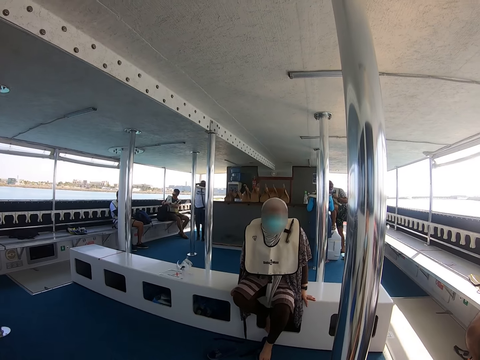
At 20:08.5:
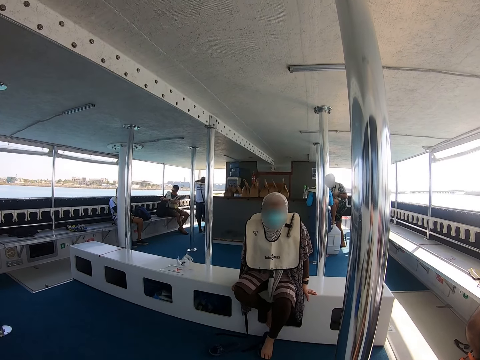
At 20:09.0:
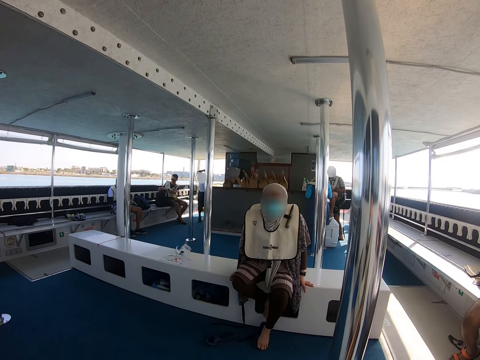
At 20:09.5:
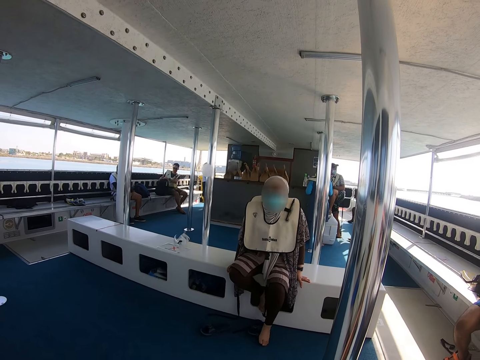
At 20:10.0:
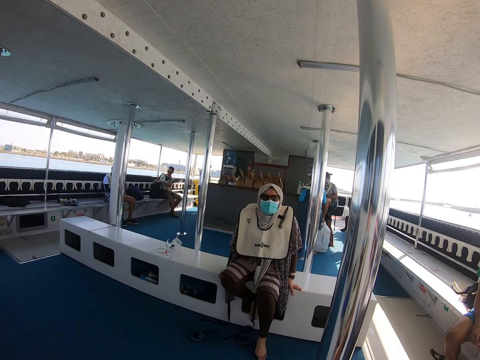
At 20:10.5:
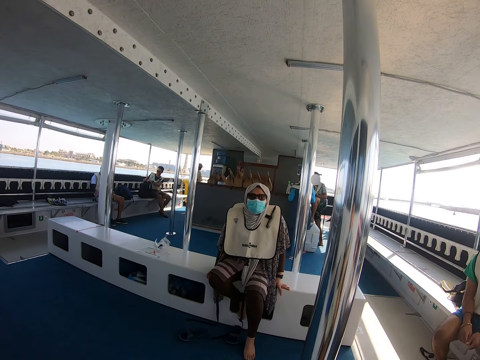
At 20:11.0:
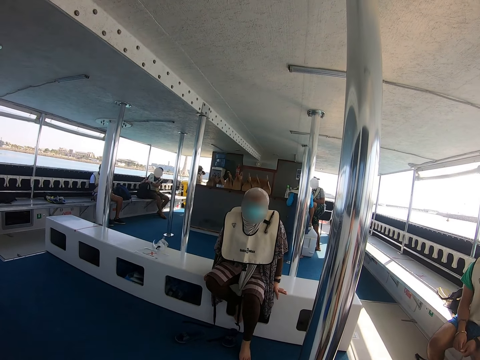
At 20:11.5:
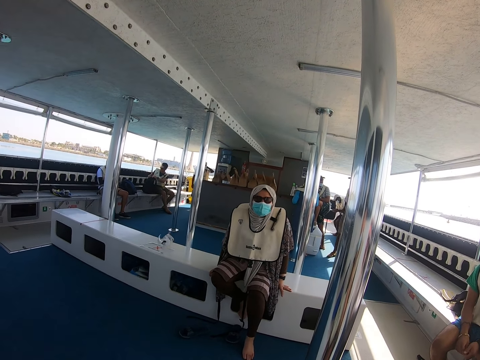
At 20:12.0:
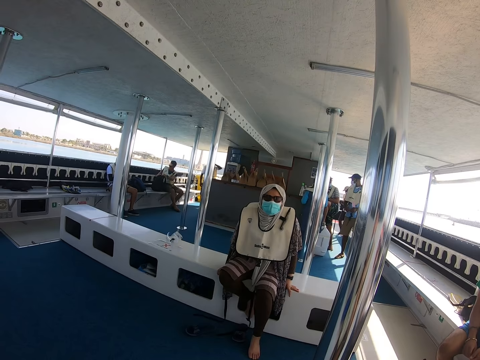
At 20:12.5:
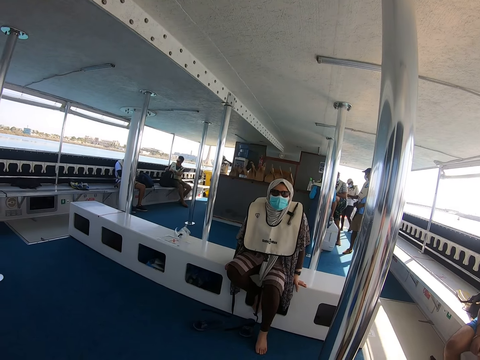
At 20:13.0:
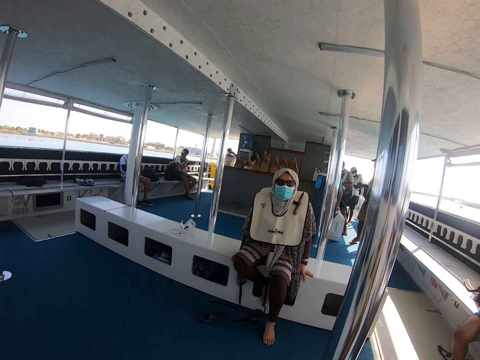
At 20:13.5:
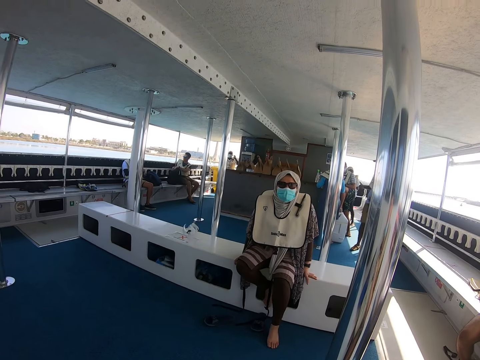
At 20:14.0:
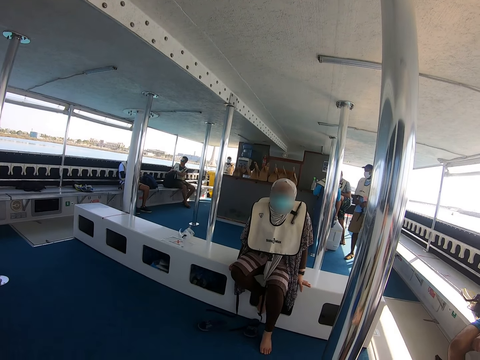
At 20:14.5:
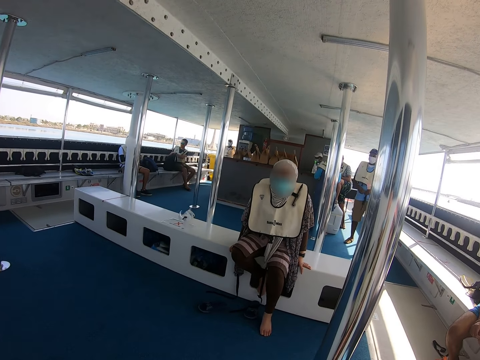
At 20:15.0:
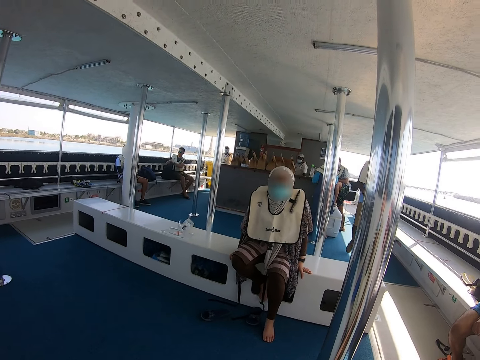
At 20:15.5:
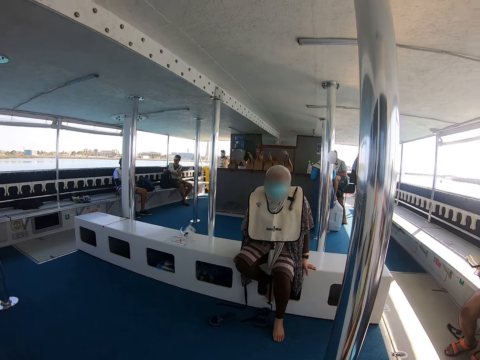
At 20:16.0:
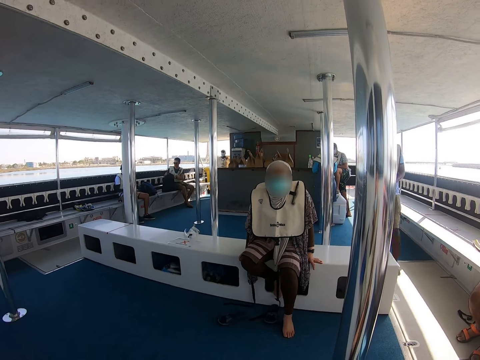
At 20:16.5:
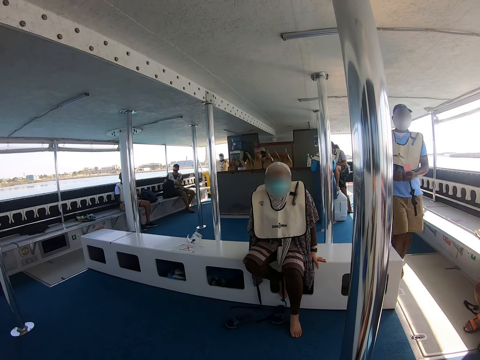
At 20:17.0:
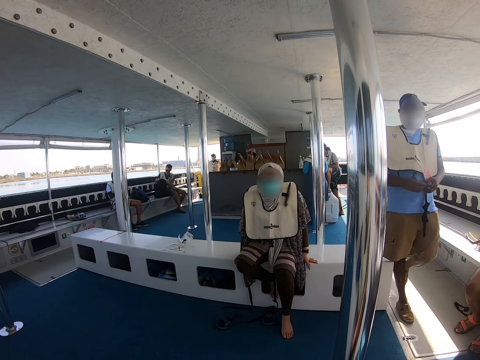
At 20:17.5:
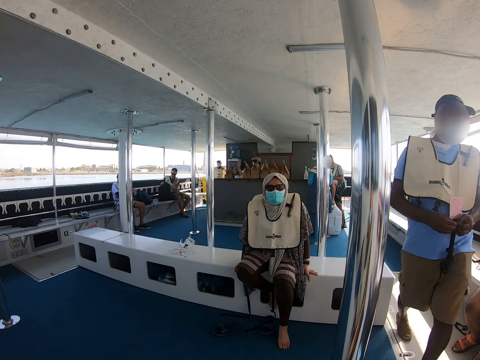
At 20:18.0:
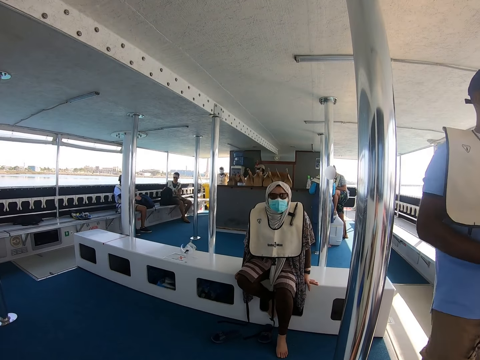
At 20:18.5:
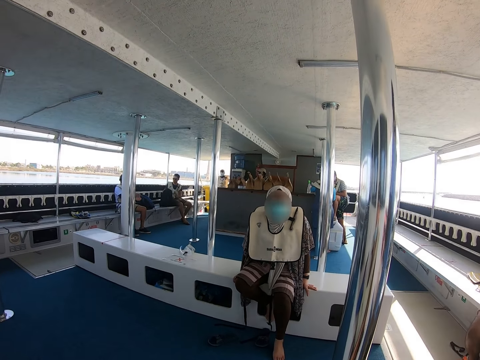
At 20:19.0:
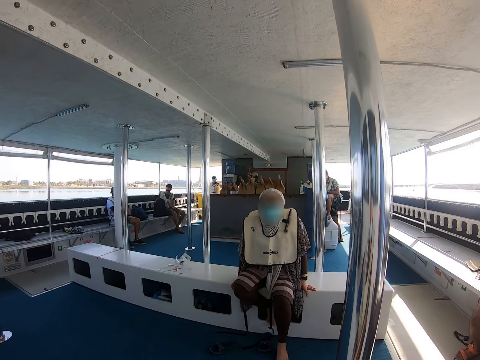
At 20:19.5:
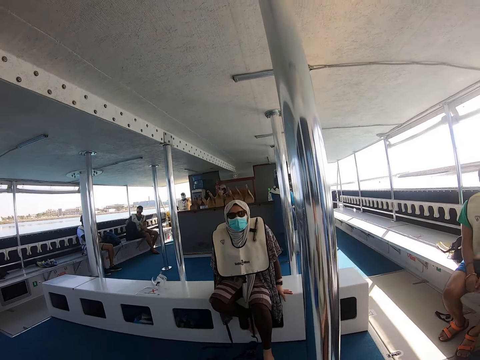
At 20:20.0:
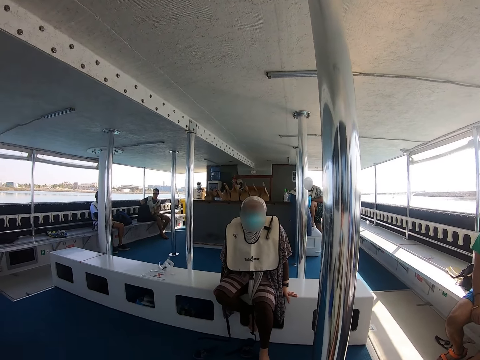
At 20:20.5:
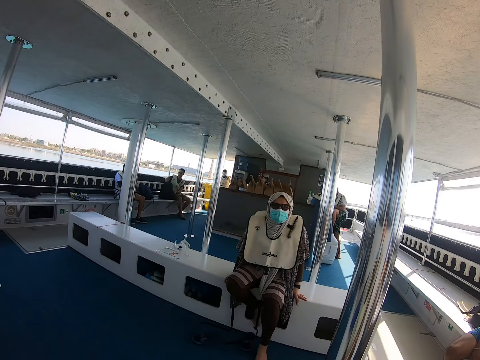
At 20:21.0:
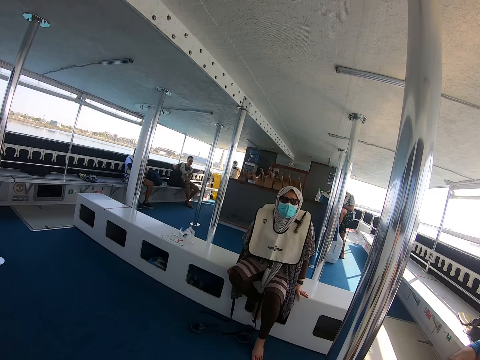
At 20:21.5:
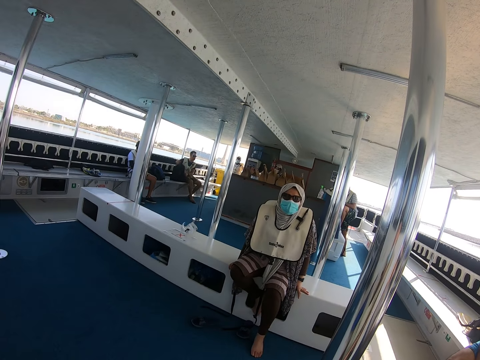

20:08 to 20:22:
A person moves around. Another person moves around.

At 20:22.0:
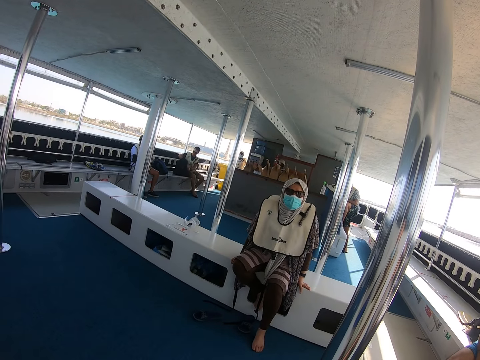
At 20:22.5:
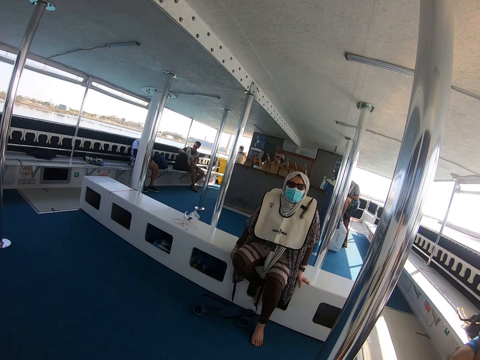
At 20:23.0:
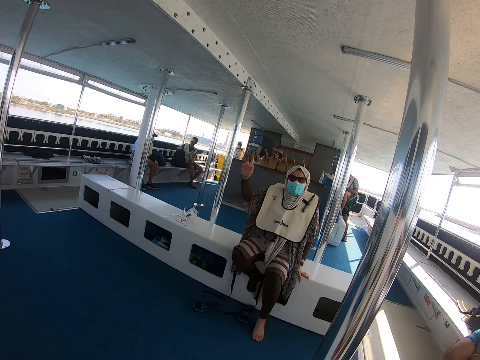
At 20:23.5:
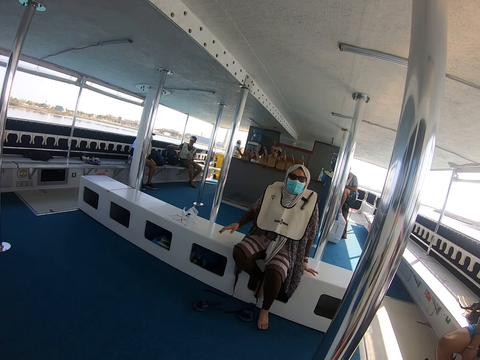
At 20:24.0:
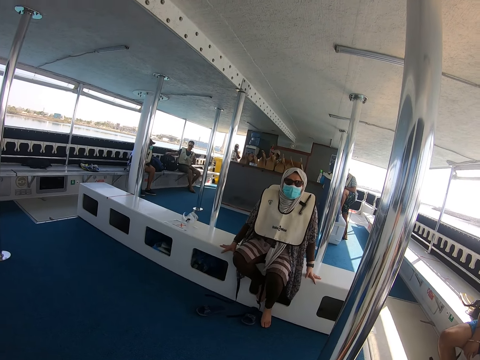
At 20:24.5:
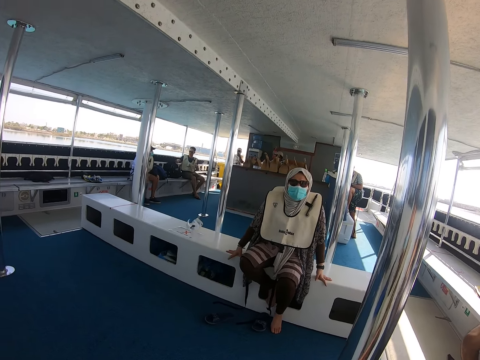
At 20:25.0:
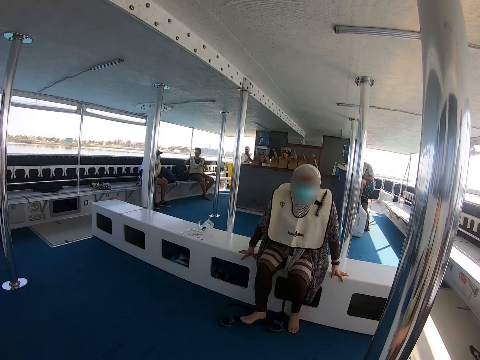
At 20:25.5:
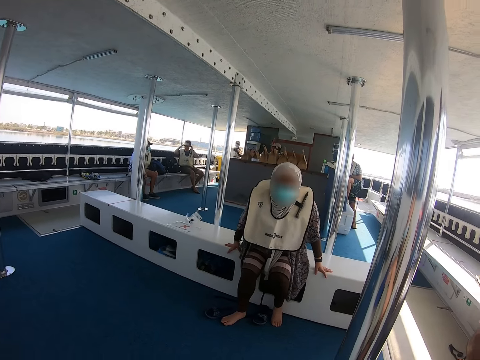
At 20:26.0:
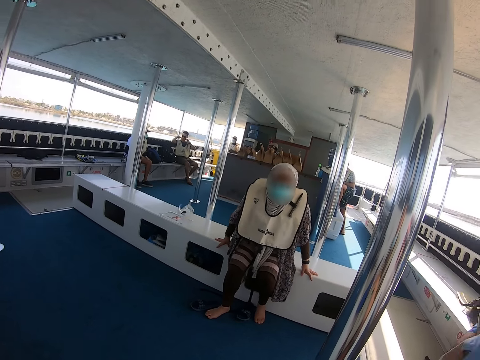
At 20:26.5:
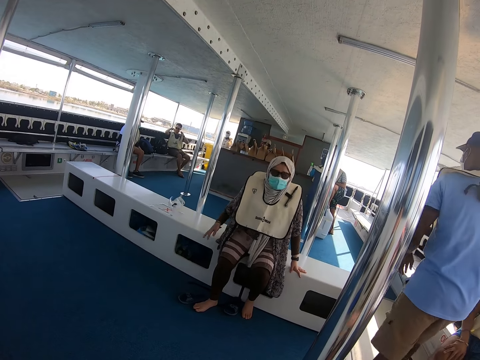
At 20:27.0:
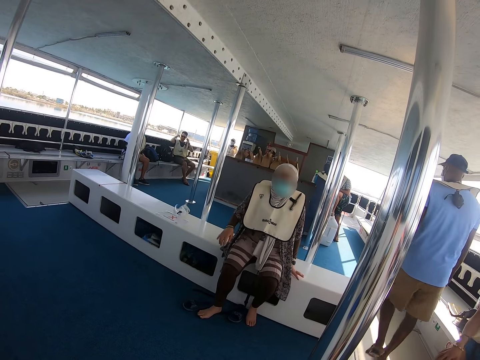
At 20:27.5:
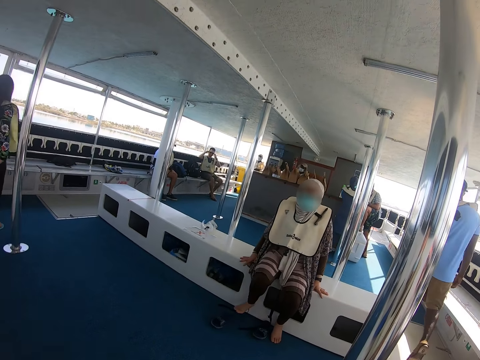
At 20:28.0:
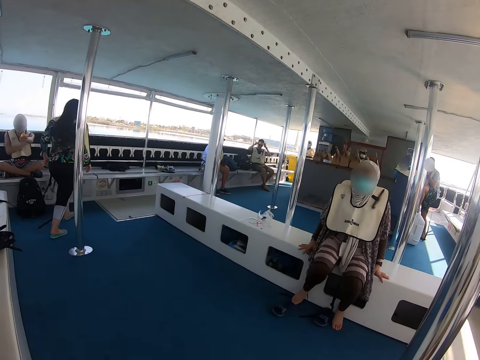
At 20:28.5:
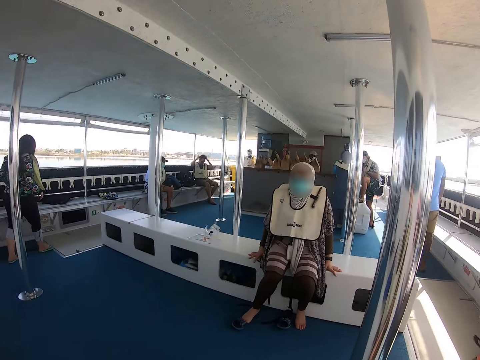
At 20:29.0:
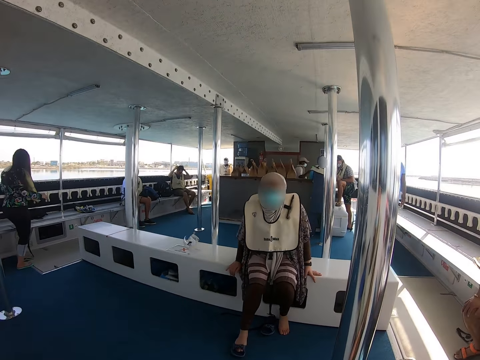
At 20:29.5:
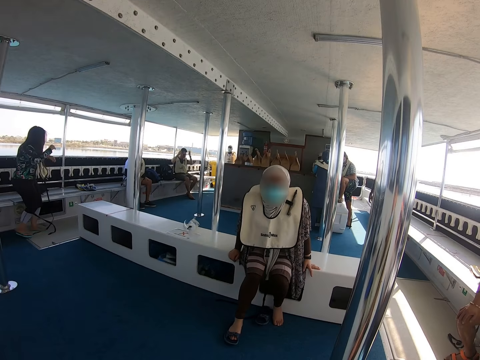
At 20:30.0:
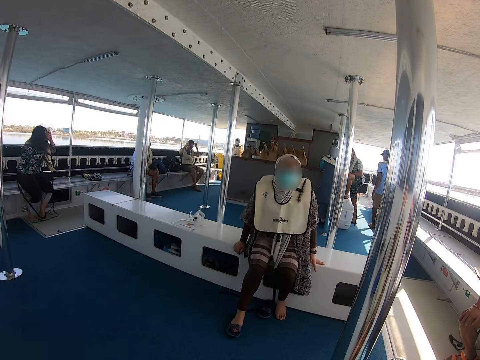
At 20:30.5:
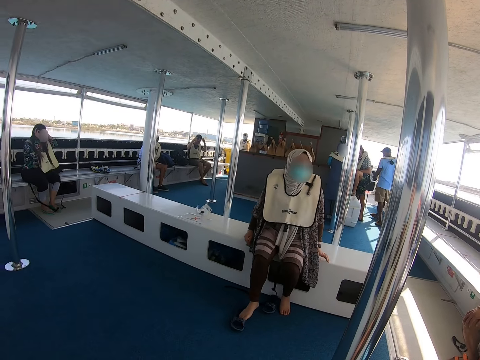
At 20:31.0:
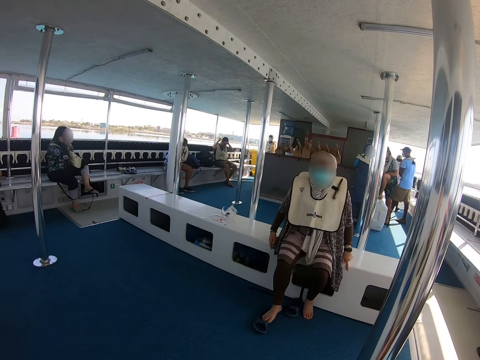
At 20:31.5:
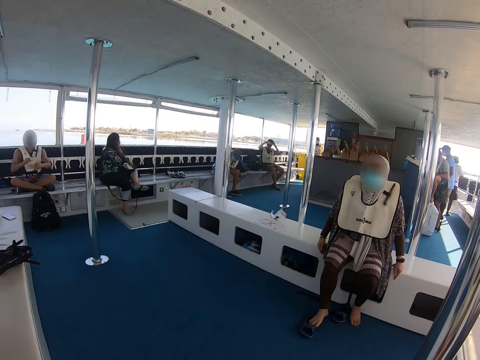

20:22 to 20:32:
A person moves a hand. Another person moves around. The camera wearer looks around. A third person moves around and sits.

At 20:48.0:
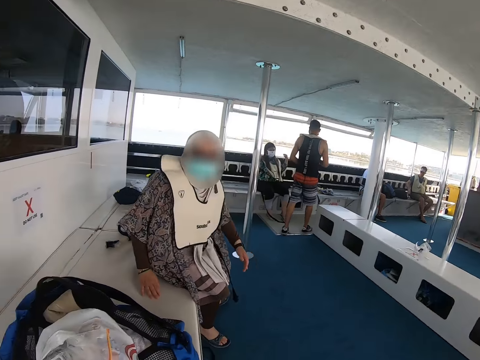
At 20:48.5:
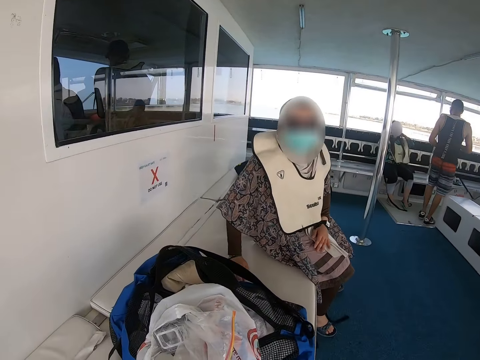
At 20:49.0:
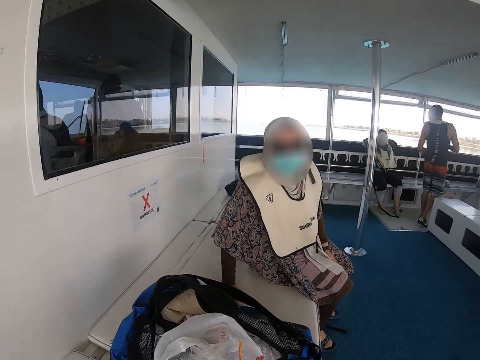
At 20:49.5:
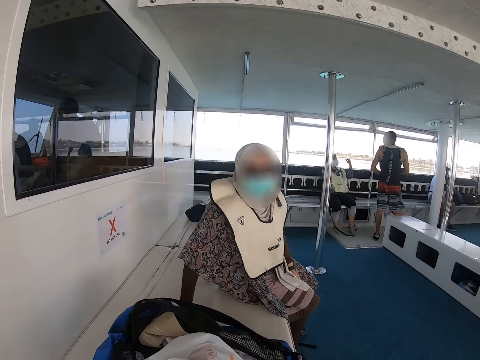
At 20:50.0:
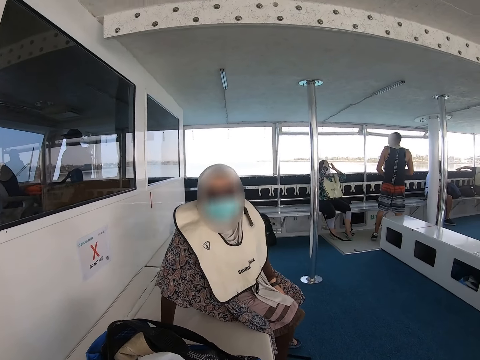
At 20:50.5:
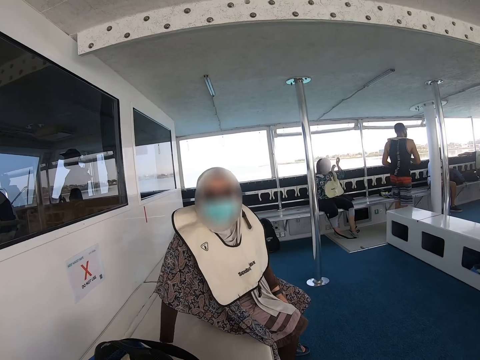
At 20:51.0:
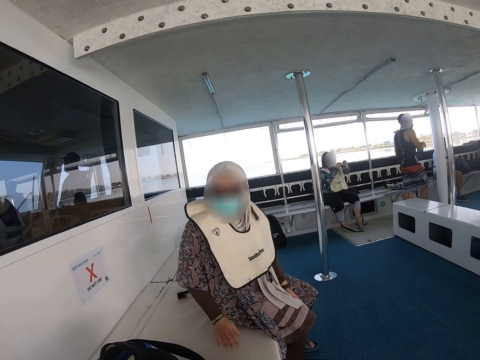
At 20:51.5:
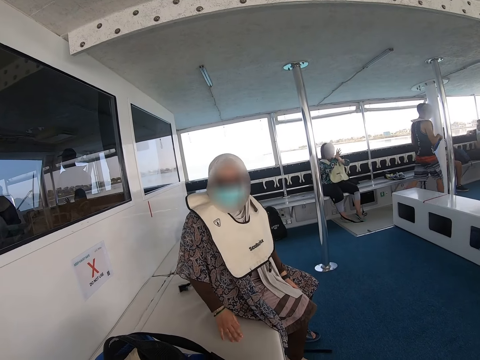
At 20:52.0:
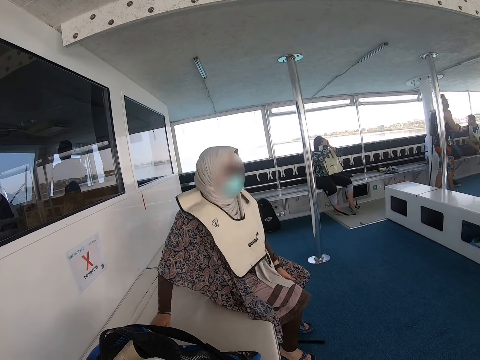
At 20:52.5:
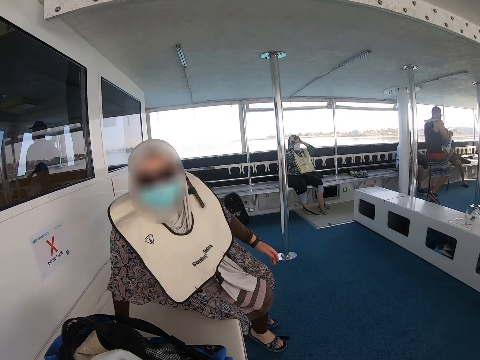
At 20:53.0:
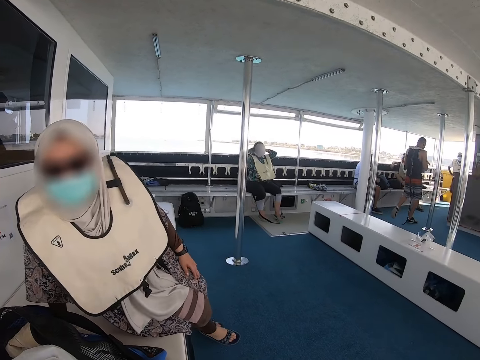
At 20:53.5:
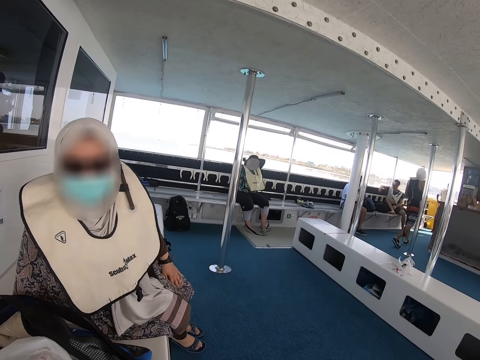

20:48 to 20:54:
A person sits. The camera wearer interacts with the person.
